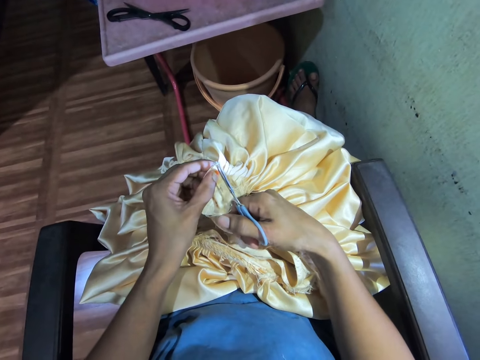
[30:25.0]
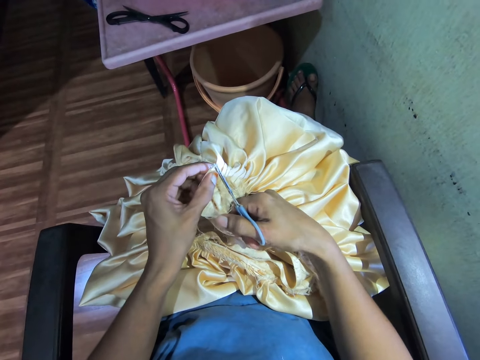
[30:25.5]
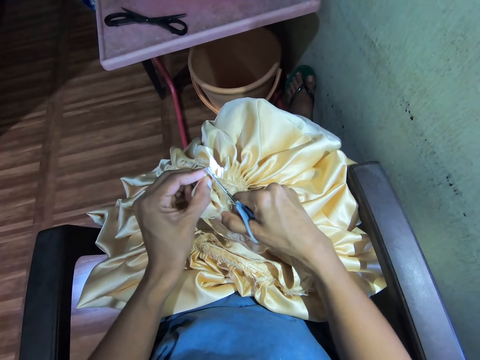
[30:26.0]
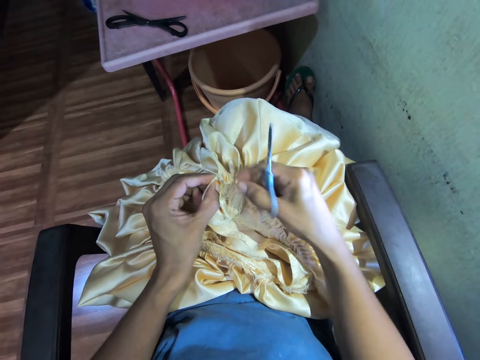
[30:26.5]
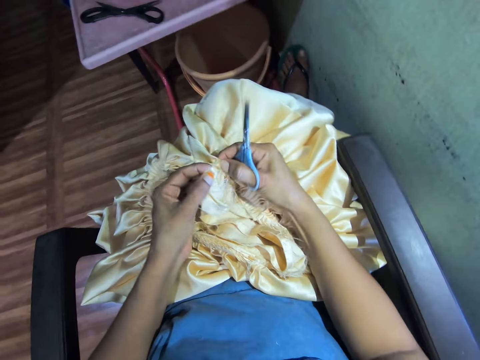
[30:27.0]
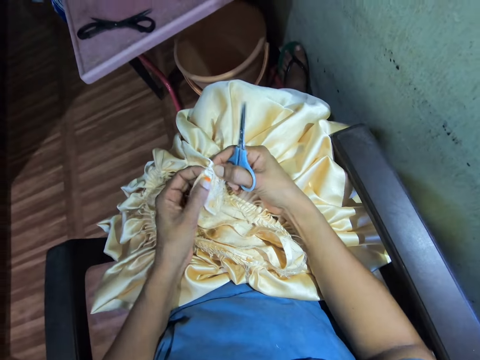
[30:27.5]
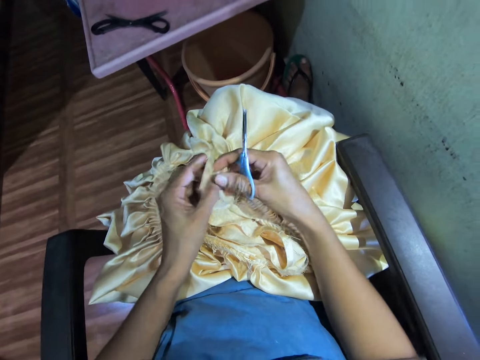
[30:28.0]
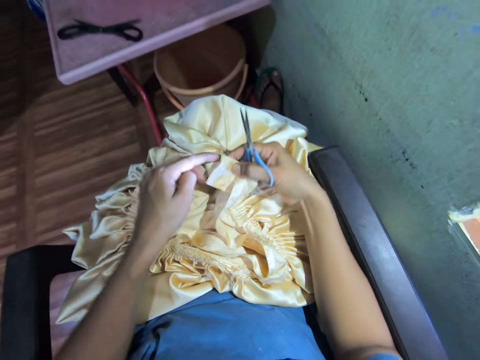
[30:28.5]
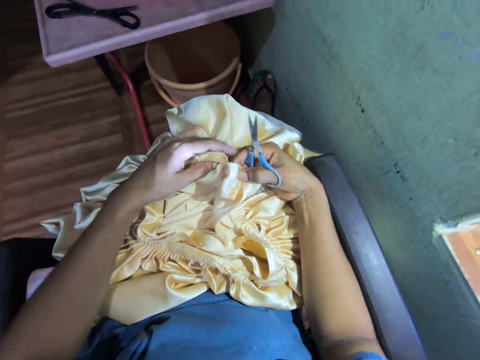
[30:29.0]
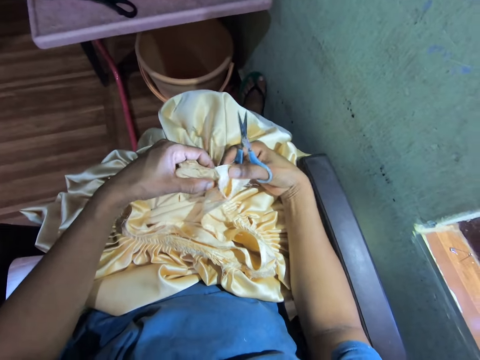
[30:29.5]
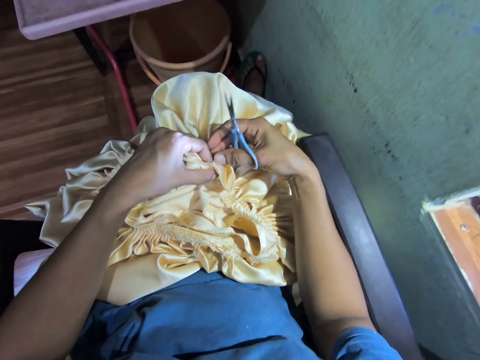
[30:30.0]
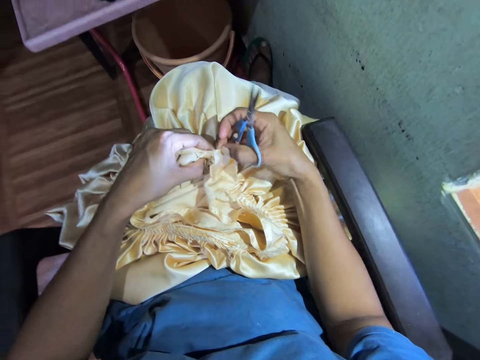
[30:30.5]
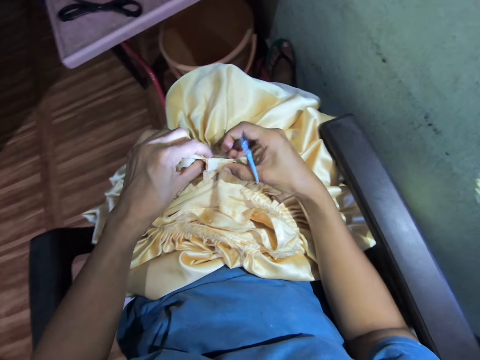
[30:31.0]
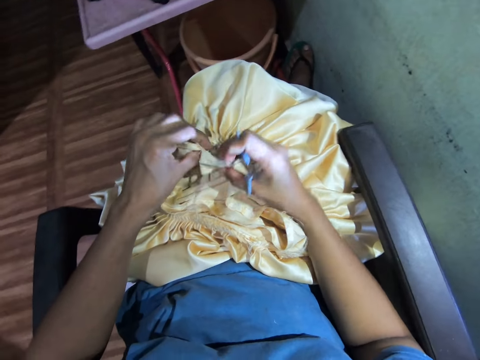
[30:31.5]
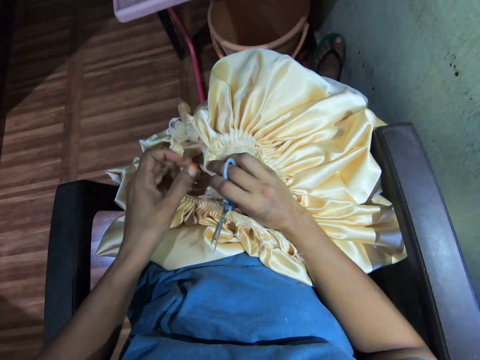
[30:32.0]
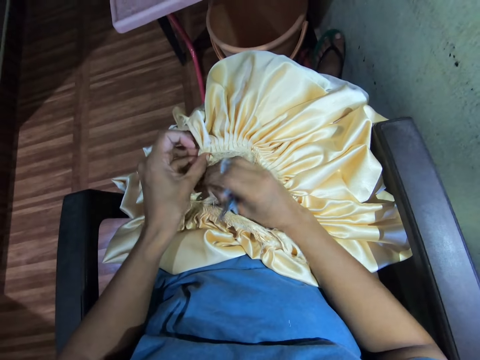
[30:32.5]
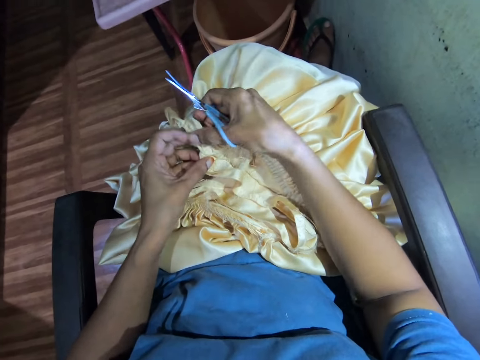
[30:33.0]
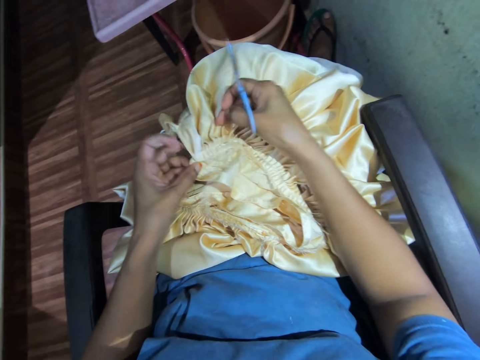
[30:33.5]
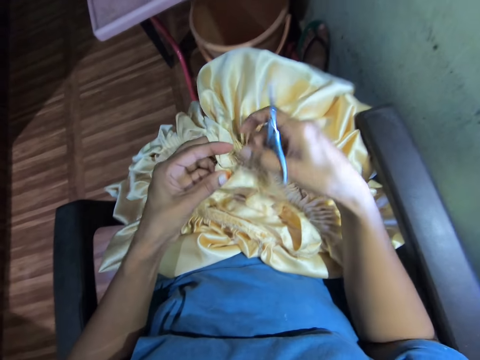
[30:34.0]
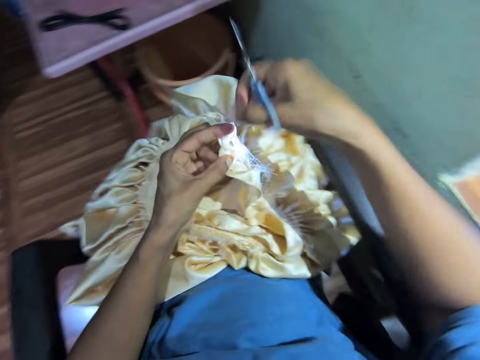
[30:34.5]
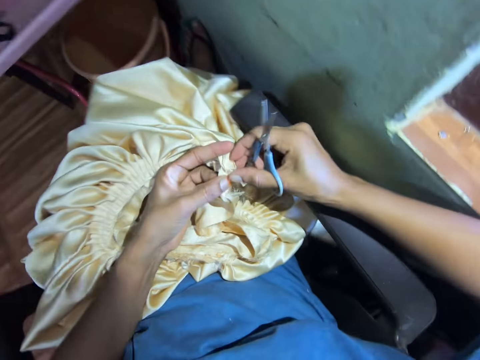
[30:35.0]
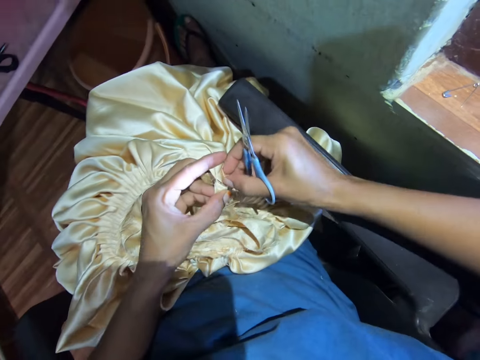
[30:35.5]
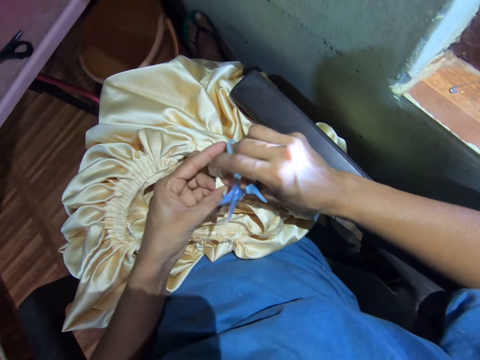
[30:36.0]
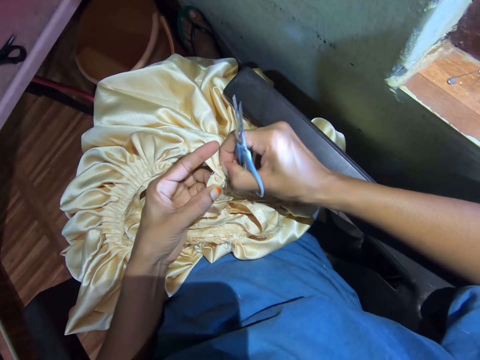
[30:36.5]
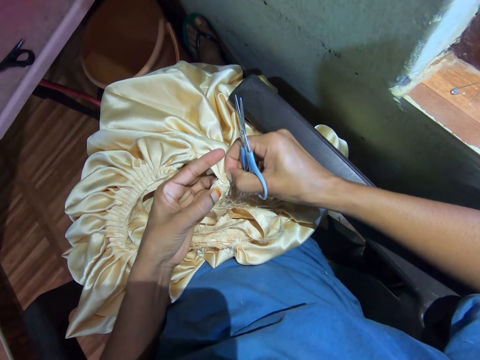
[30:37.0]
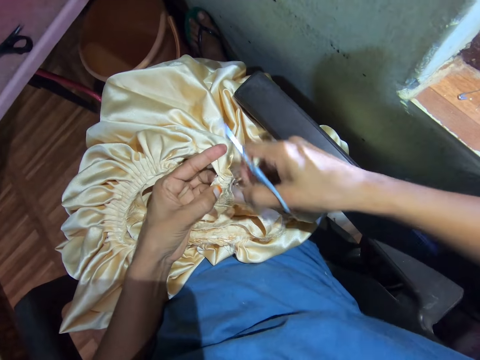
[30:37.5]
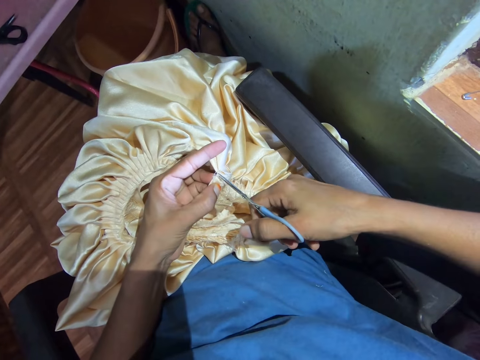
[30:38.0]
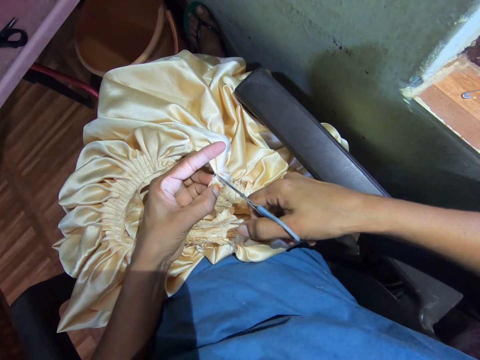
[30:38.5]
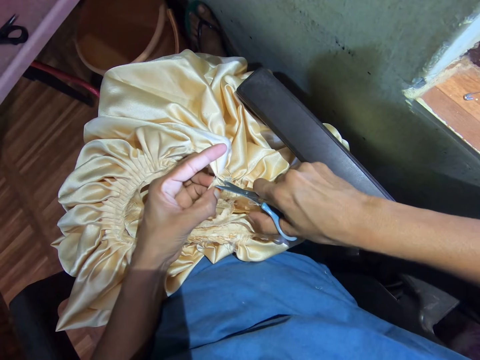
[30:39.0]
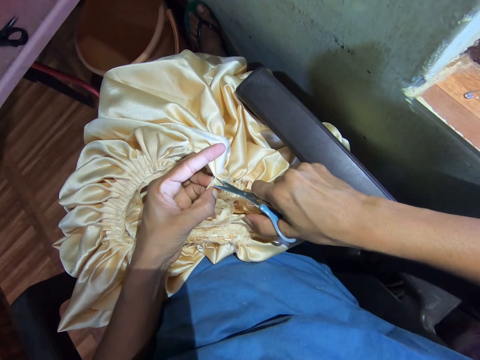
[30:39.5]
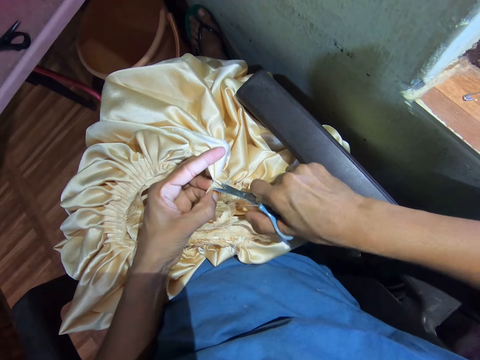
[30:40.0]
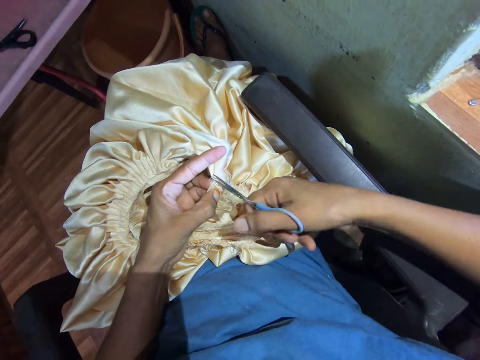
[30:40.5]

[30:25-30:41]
The camera wearer cuts the cloth with scissors. He holds the cloth on his hand. He adjusts the cloth. He adjusts the cloth again. He cuts the cloth with the scissors.

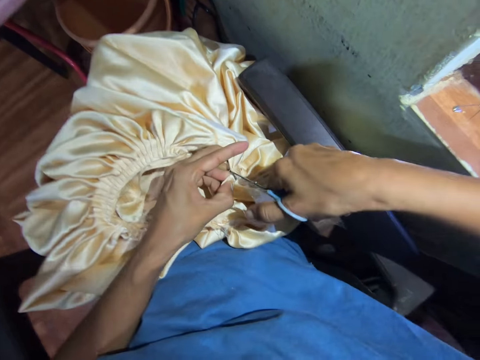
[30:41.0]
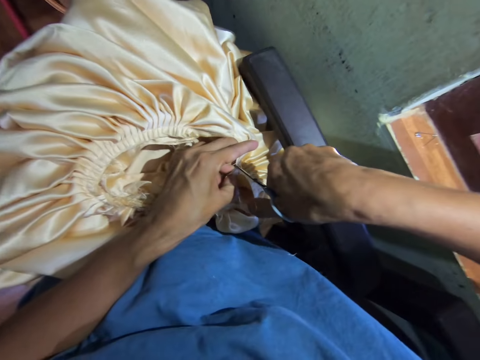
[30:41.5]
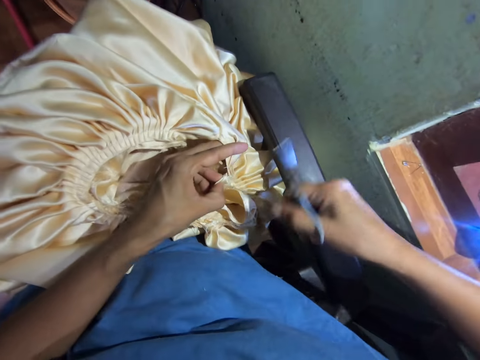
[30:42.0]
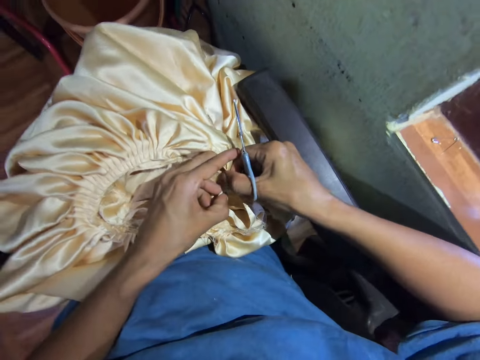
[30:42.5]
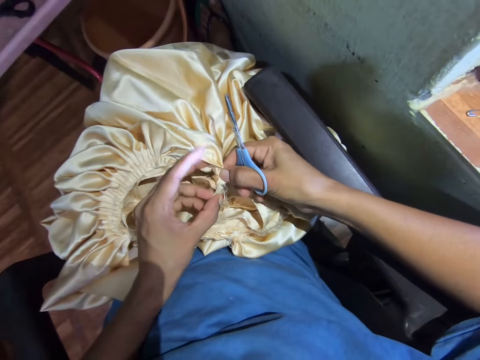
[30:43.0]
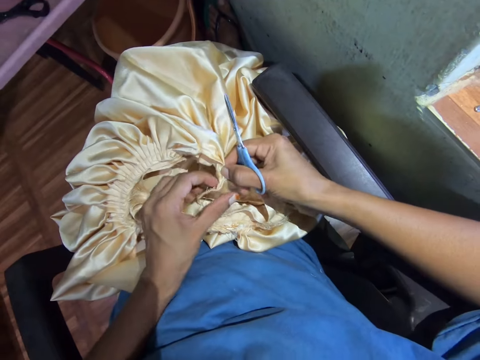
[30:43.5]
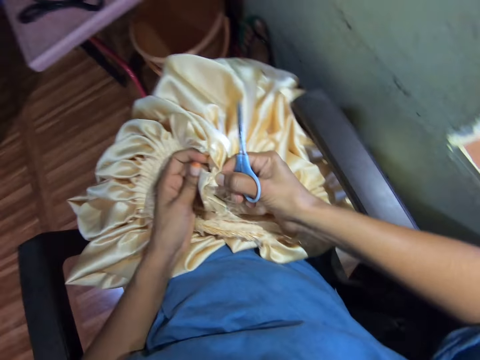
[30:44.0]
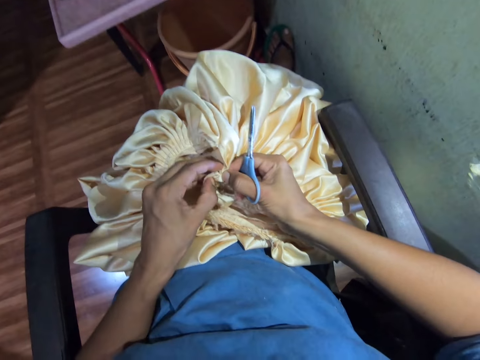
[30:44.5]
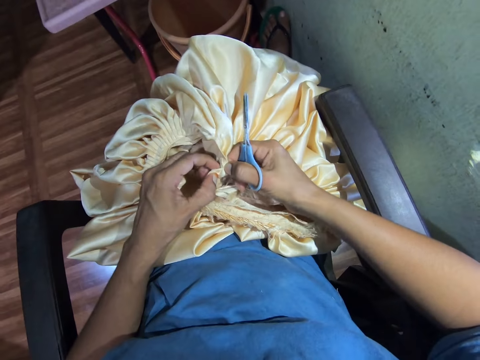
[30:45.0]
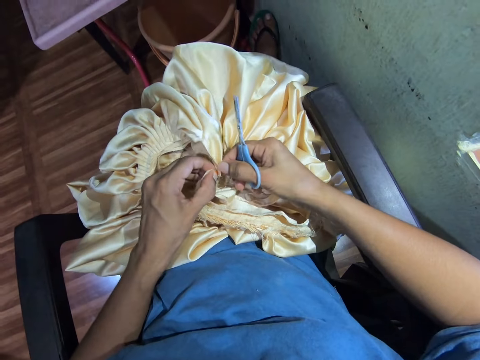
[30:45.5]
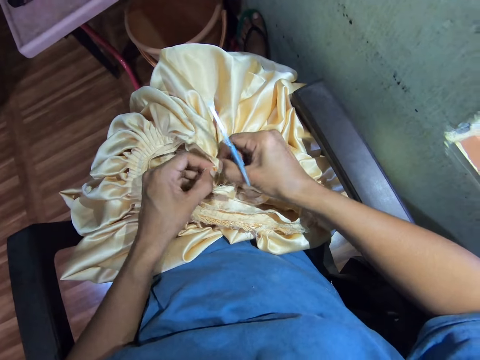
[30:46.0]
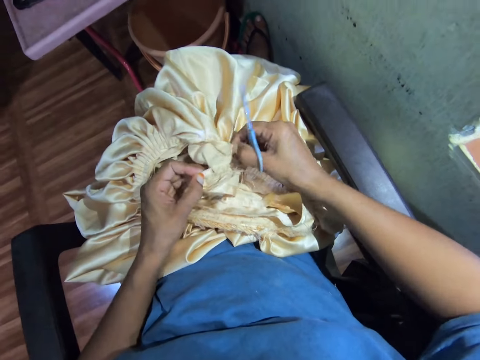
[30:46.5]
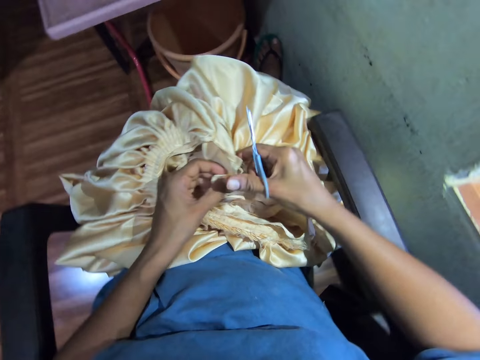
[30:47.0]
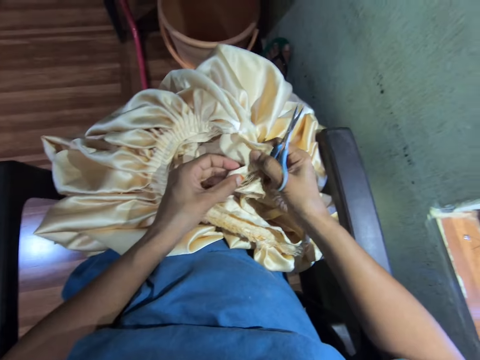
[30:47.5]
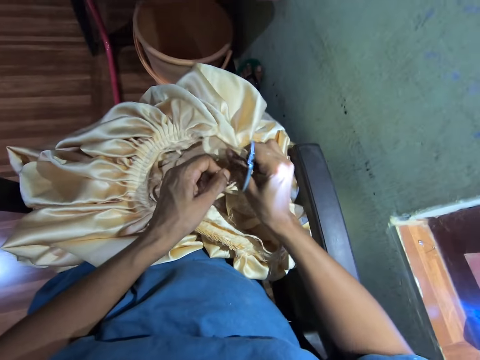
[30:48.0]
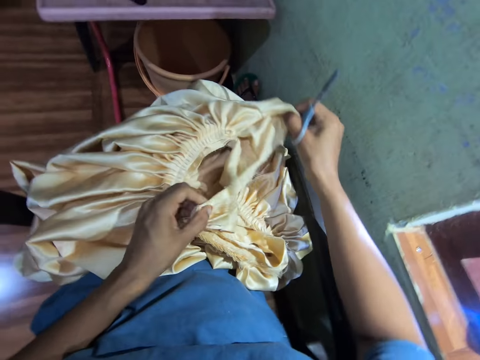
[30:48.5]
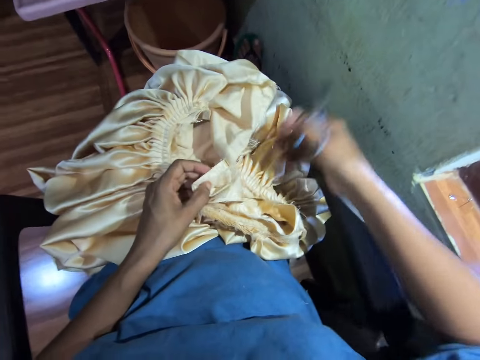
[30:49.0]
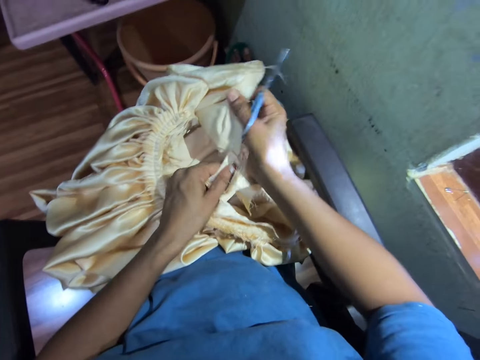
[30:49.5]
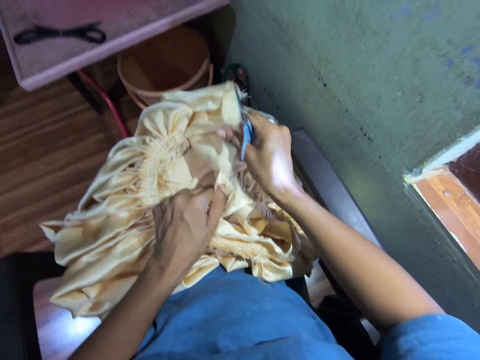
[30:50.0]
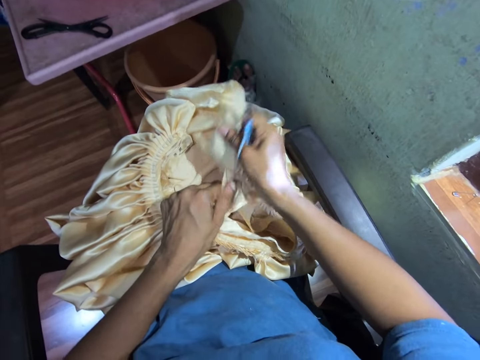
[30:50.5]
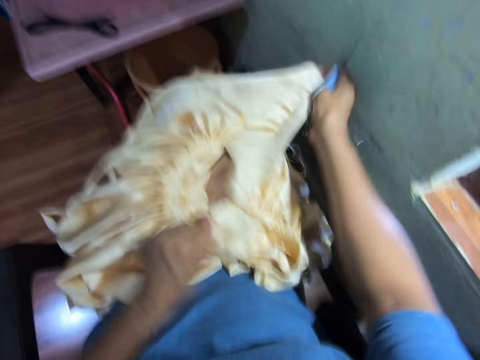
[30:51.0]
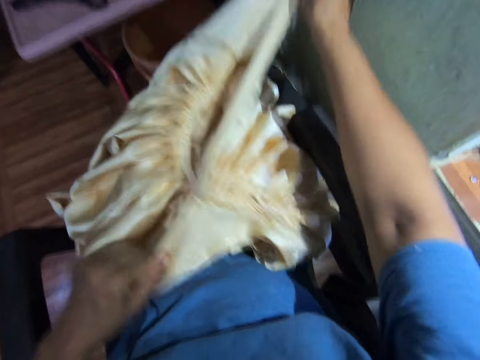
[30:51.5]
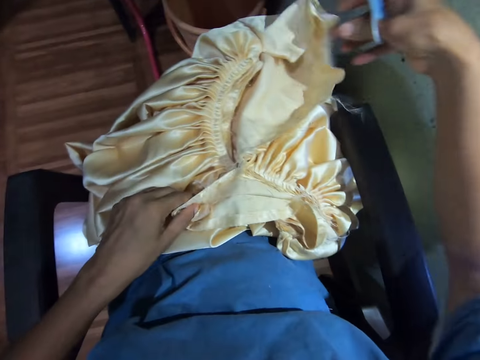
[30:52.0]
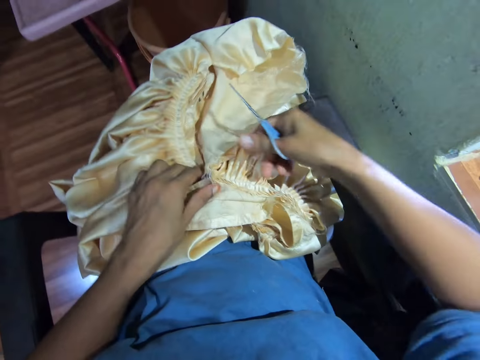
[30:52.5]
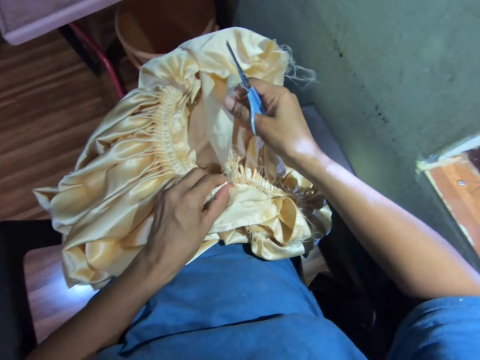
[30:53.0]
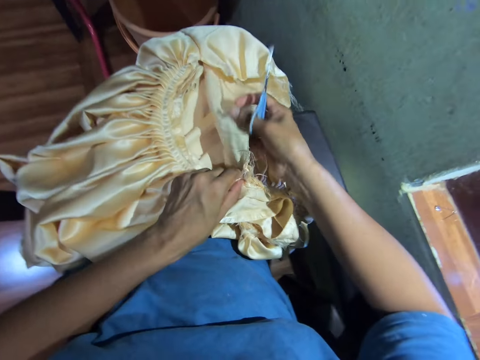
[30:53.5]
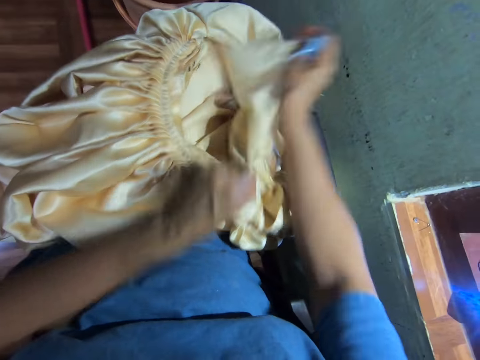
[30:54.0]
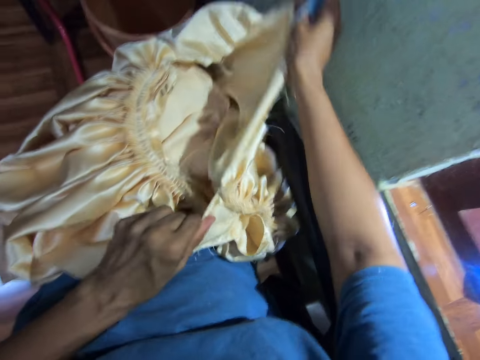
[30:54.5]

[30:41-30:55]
The camera wearer holds the cloth on their hand. They rip the cloth apart with their hand. They adjust their hands' position on the cloth. They rip the cloth apart with their hand. They rip the cloth. They adjust their hands' position on the cloth. They rip the cloth apart with their hand.
